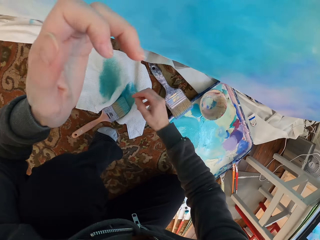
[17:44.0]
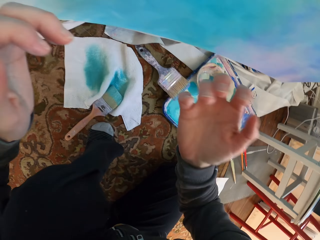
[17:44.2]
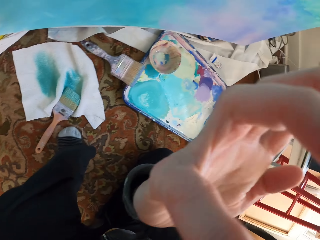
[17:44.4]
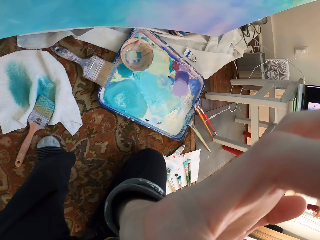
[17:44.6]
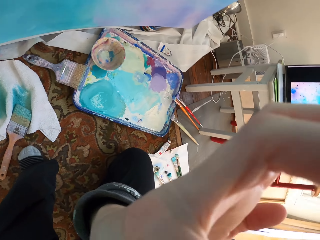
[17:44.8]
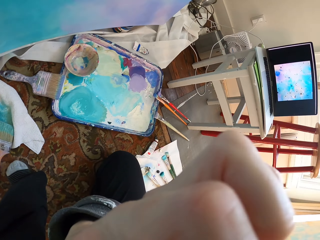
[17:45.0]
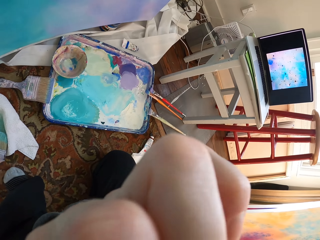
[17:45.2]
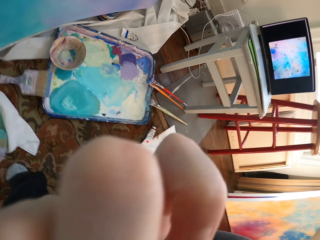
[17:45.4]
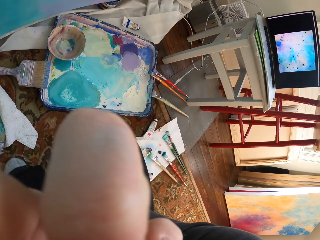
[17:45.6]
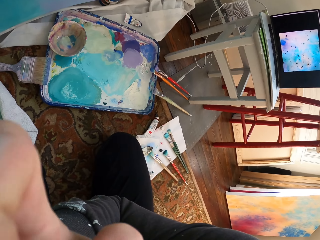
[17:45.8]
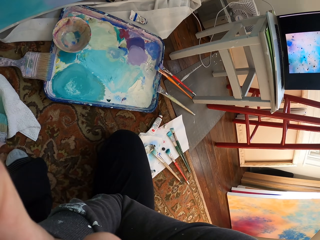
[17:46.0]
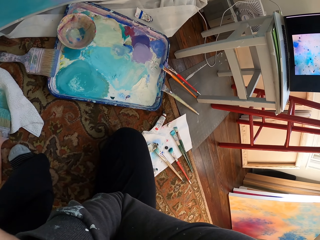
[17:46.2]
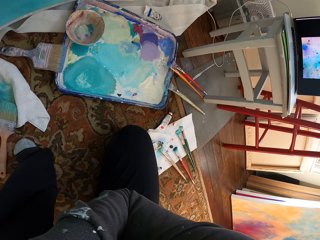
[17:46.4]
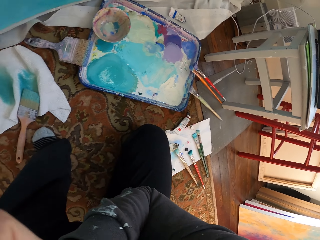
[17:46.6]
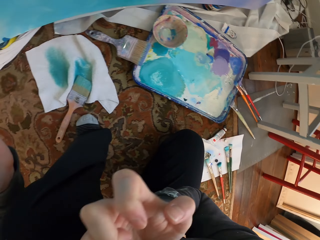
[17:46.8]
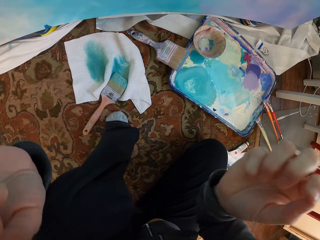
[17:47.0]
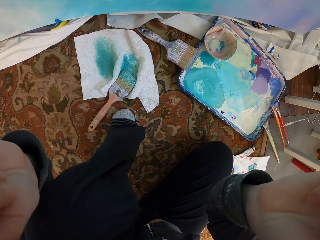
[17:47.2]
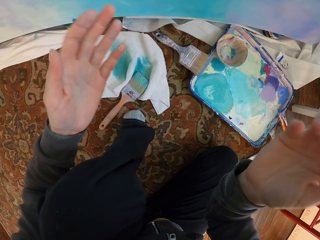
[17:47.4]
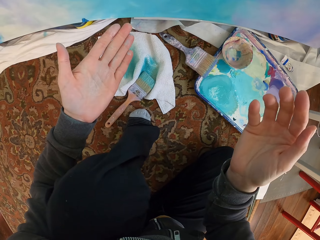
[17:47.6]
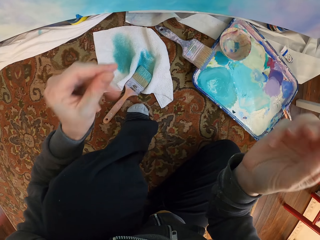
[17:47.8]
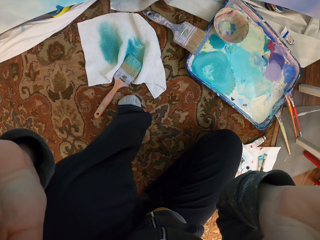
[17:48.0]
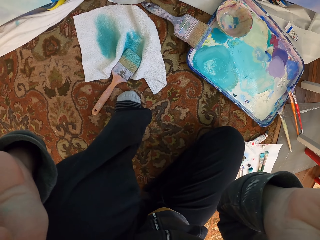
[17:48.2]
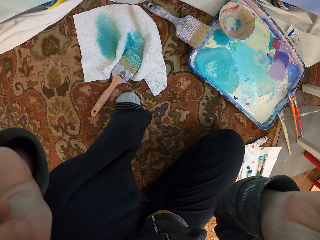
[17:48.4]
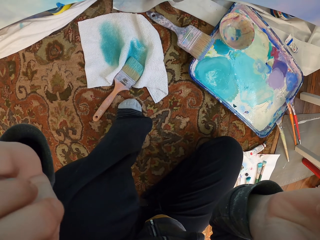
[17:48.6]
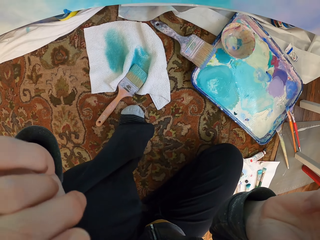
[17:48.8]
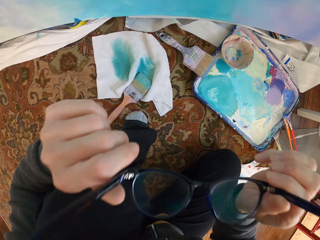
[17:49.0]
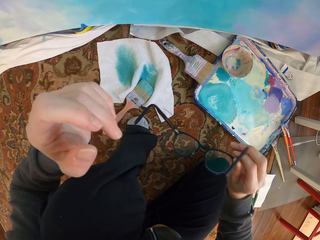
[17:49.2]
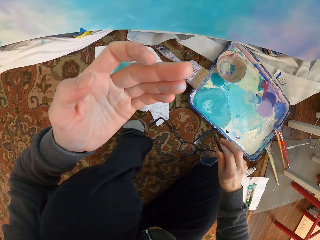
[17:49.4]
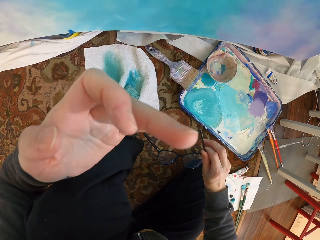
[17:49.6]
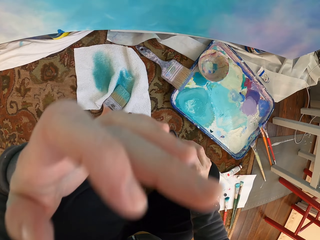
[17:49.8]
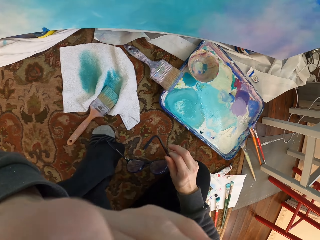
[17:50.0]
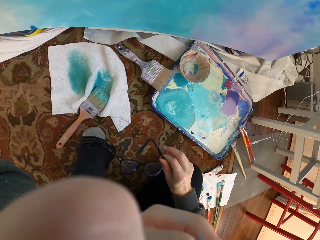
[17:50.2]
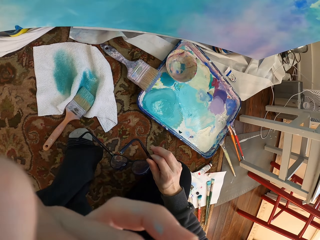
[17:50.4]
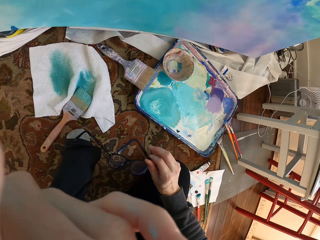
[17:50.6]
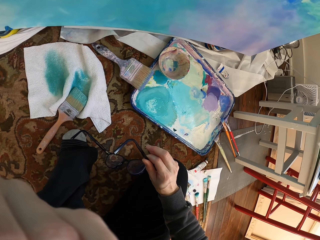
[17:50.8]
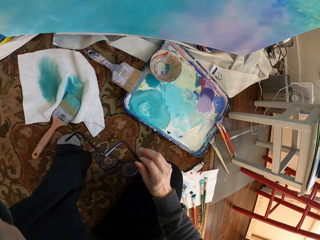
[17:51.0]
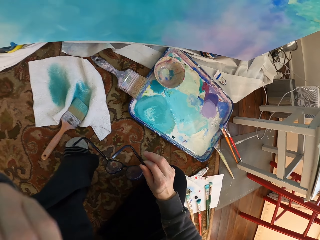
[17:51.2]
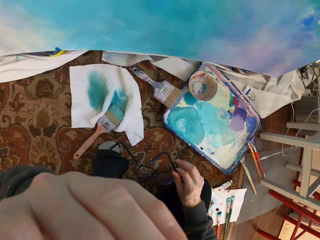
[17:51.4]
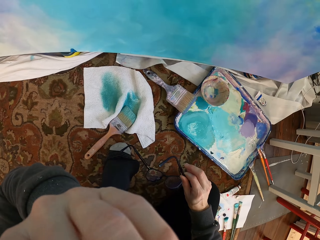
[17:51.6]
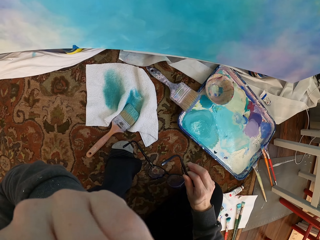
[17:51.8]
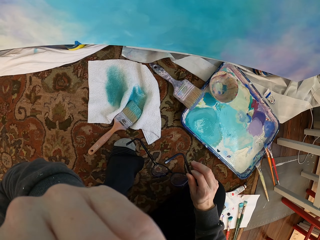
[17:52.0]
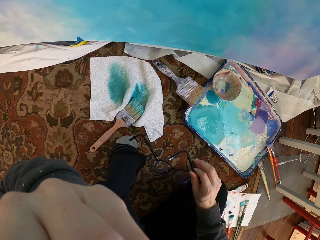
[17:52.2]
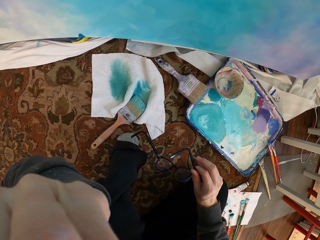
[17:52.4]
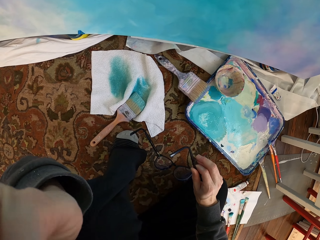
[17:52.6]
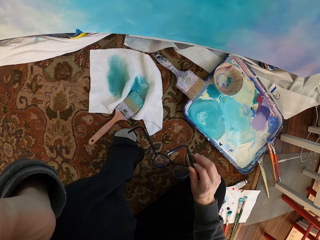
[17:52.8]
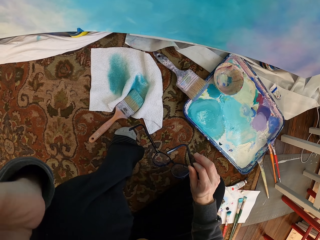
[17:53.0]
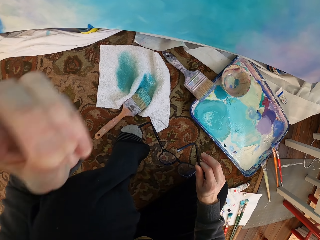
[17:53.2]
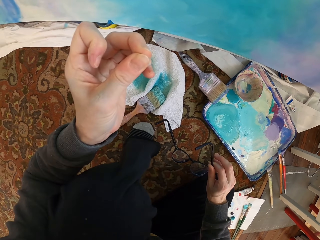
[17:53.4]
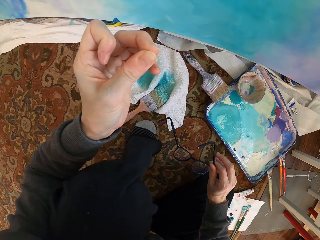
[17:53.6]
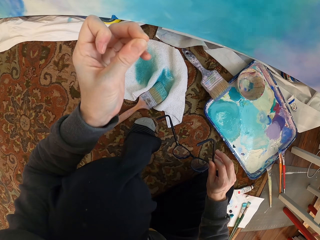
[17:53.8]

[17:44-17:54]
The camera wearer stands. They raise a hand. They converse. They remove the sunglasses.

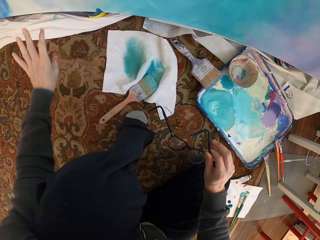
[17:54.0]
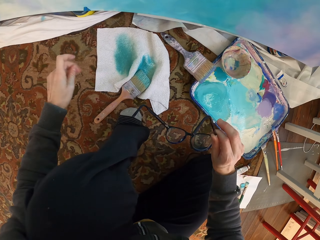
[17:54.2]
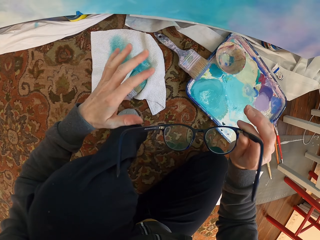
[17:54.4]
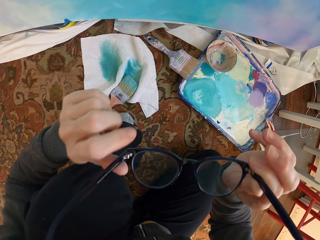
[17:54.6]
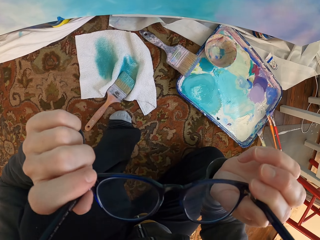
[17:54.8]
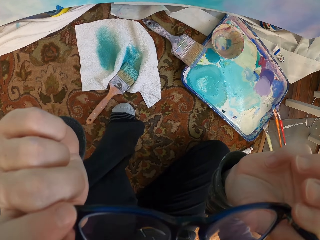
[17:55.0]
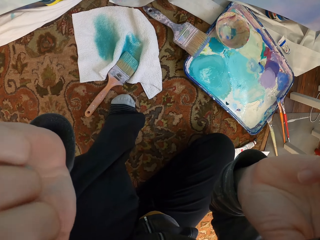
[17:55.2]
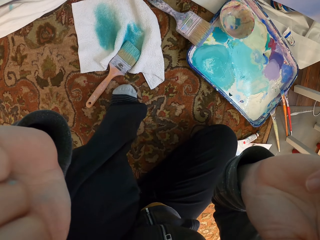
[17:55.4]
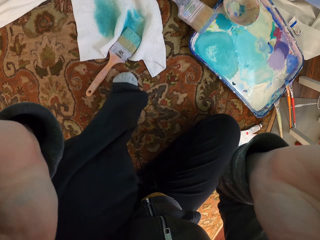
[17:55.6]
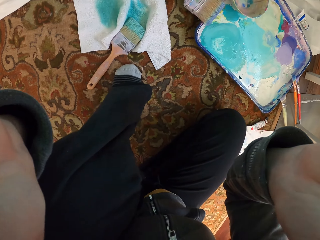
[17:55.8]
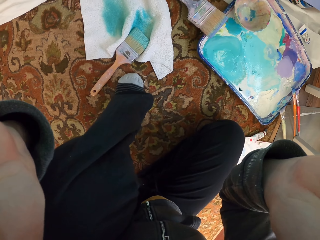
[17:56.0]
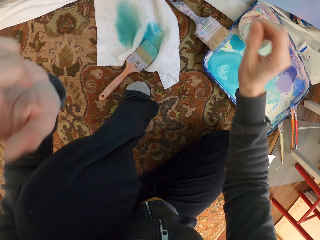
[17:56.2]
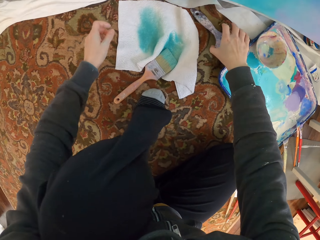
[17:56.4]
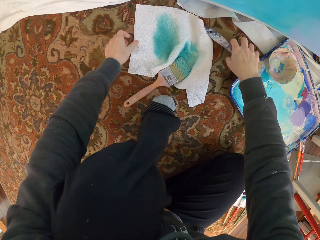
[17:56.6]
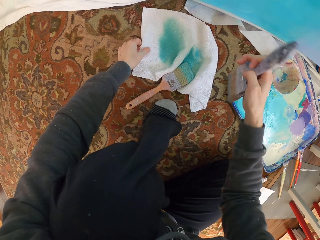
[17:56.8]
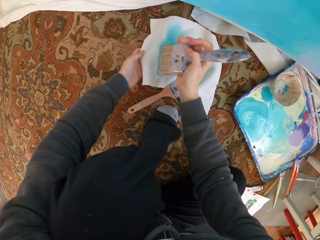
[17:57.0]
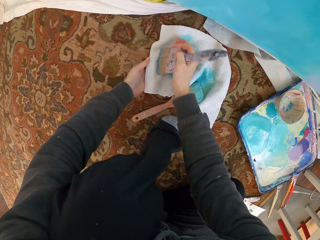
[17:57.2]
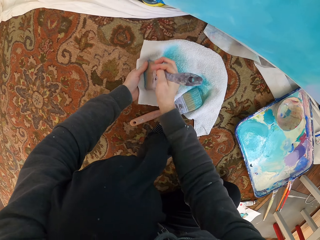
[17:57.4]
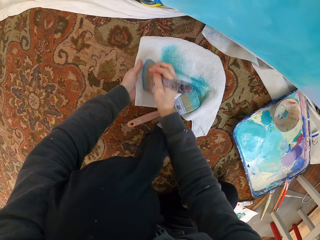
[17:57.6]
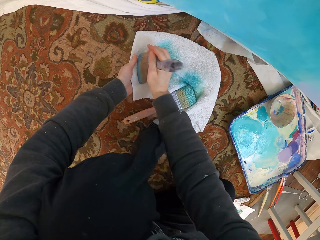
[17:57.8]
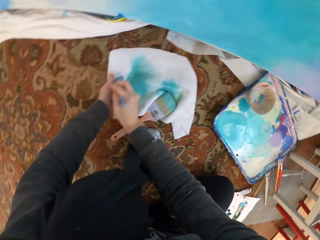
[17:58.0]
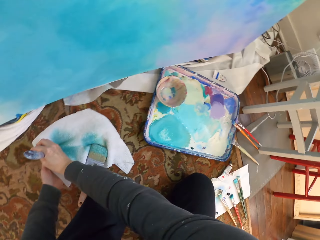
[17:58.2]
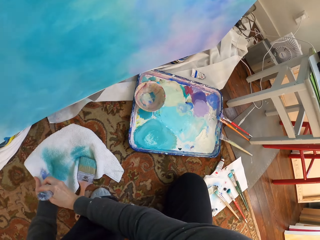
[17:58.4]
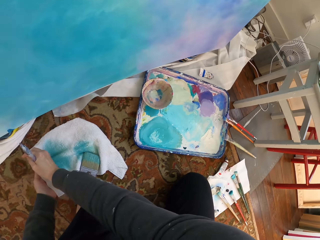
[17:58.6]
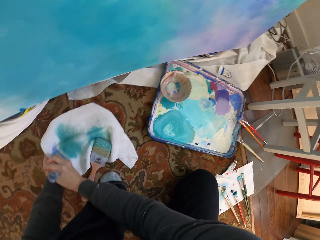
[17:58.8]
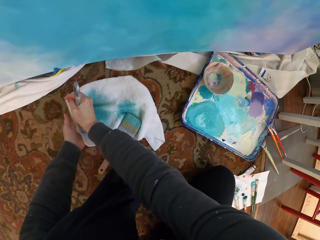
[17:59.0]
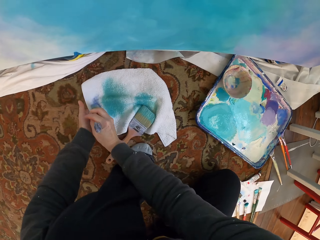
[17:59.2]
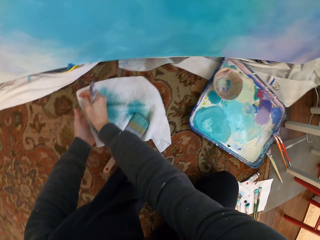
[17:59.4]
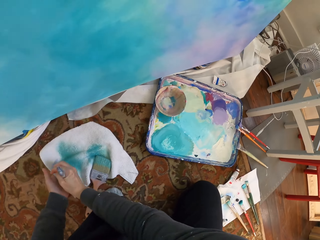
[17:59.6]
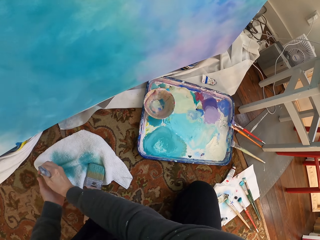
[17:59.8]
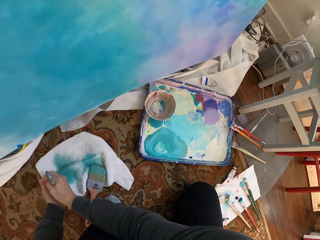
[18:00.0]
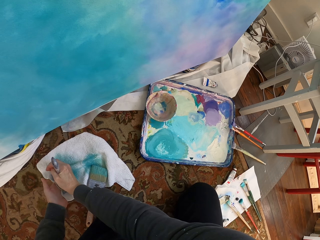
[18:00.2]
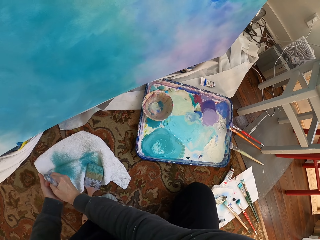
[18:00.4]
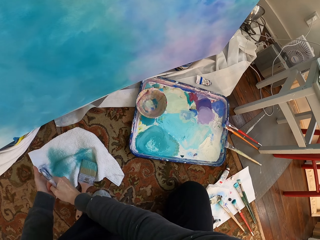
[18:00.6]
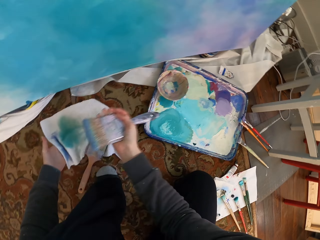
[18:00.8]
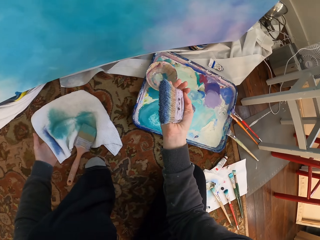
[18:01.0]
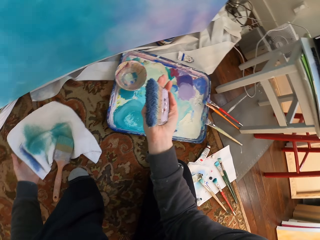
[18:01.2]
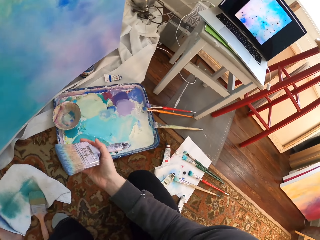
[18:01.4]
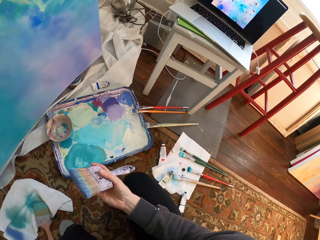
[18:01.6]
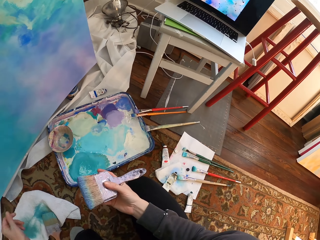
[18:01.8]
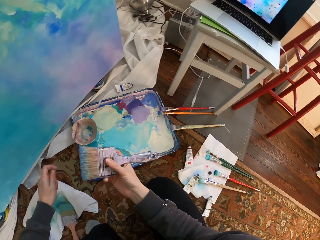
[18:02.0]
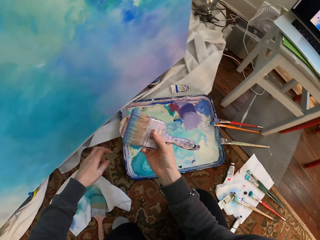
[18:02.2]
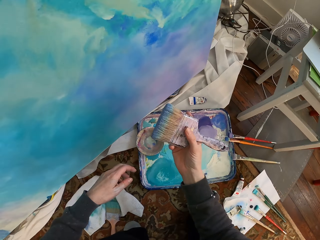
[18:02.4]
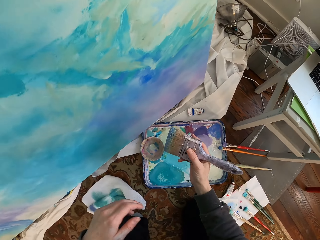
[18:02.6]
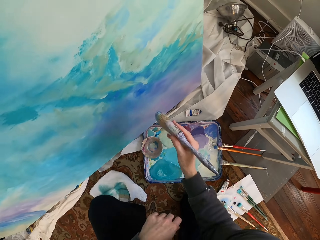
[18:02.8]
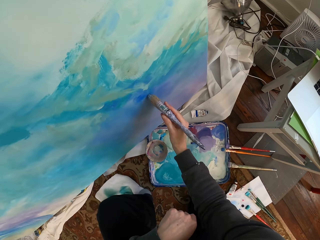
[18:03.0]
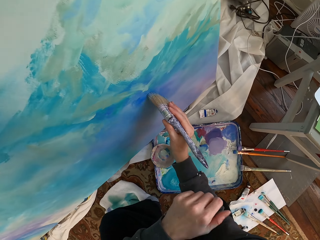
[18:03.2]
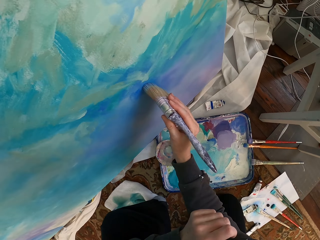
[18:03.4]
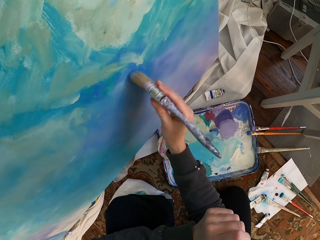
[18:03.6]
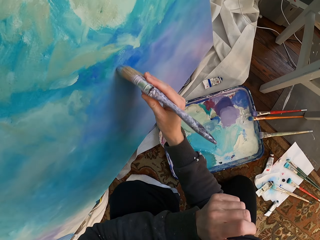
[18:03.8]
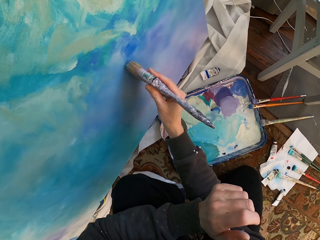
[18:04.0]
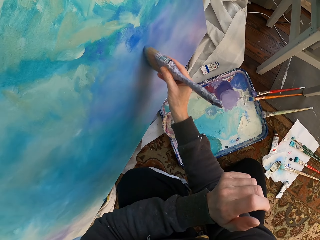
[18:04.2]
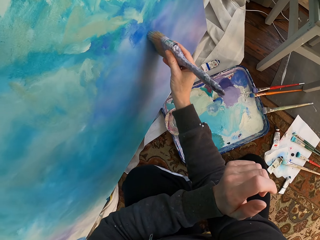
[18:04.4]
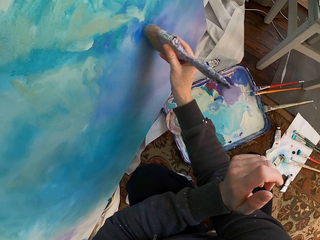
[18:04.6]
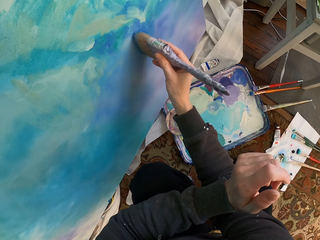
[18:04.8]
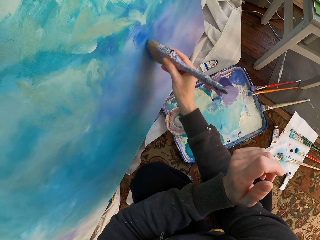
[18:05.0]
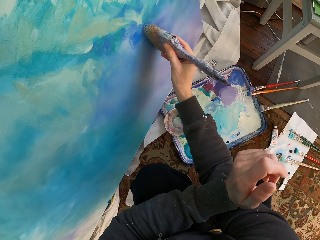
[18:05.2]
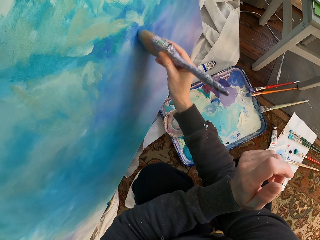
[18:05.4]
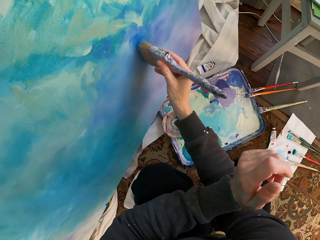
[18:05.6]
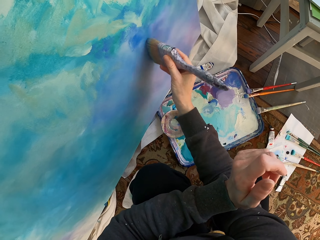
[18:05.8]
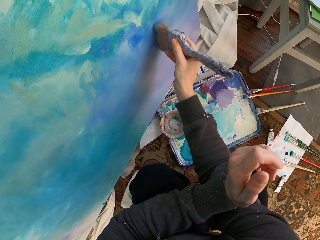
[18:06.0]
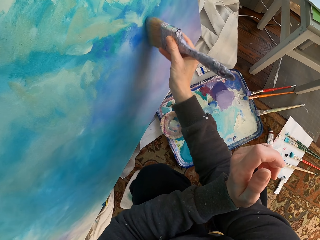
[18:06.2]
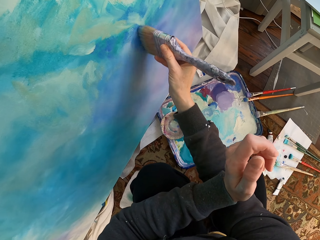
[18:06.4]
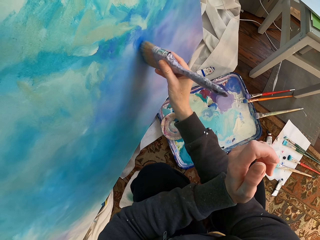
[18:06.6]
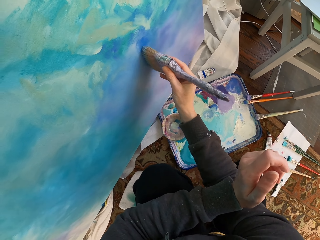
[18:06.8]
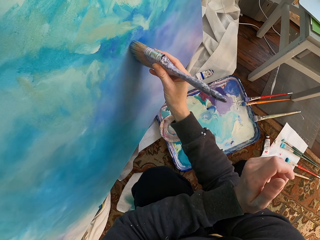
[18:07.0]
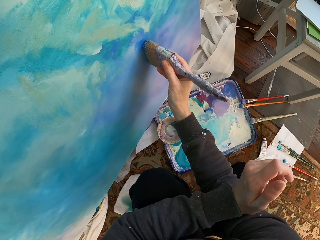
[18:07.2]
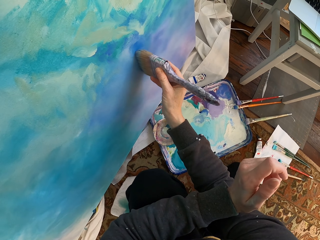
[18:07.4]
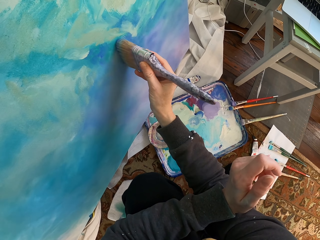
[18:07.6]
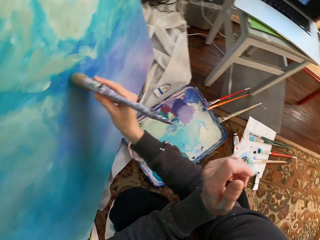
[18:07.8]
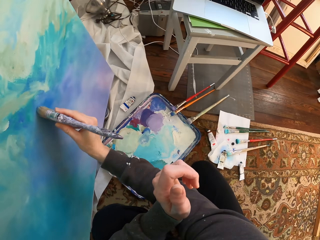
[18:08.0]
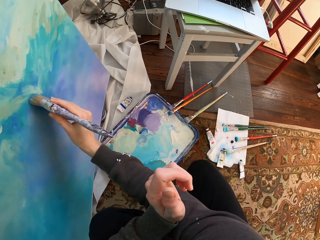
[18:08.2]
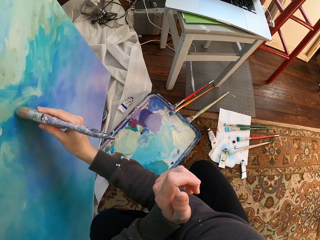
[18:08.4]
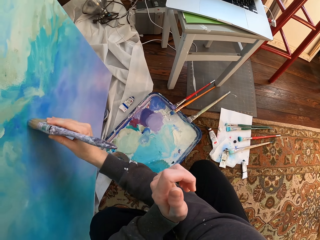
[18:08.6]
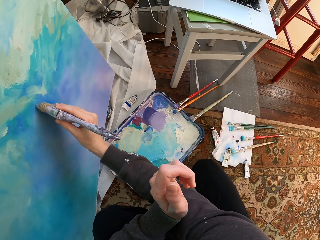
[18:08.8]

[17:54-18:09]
The camera wearer wears the sunglasses. They pick up the Harris paint brush. They rub the Harris paint brush on the towel. They paint the board.
